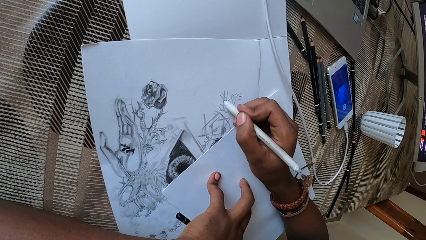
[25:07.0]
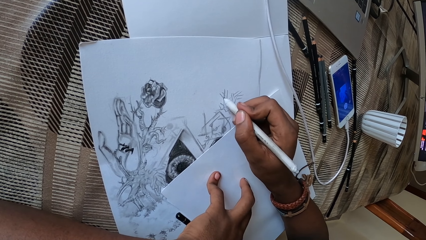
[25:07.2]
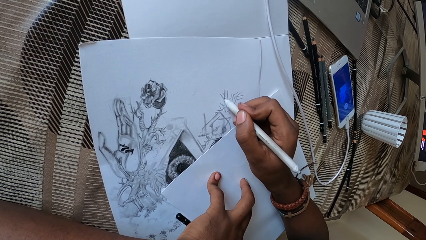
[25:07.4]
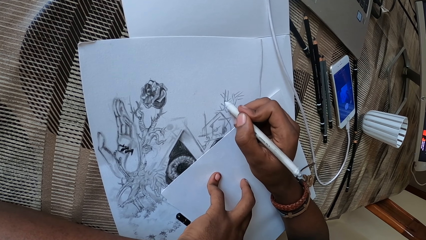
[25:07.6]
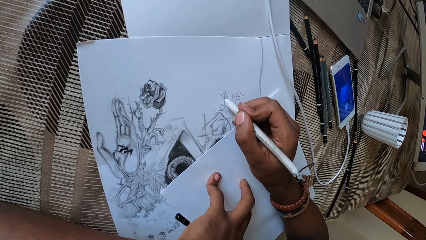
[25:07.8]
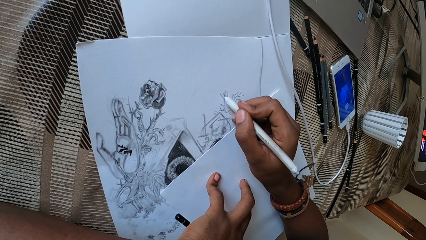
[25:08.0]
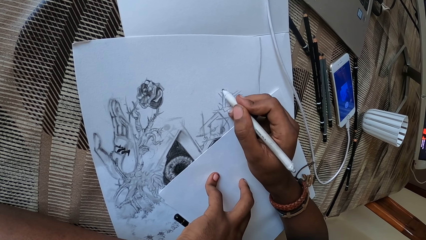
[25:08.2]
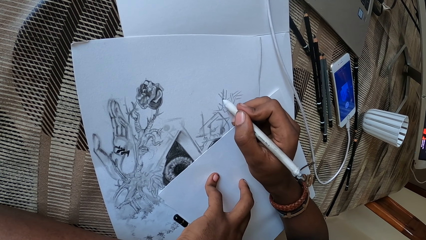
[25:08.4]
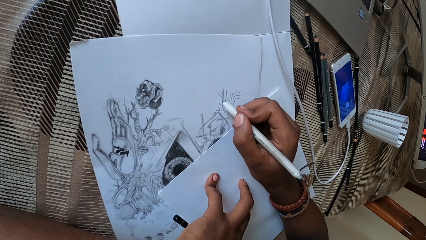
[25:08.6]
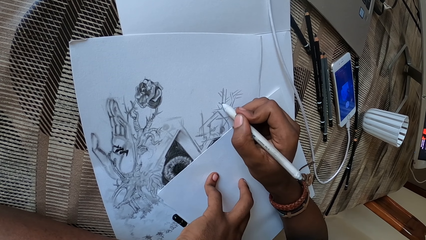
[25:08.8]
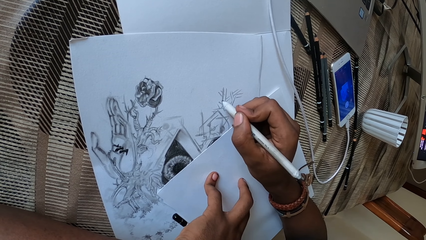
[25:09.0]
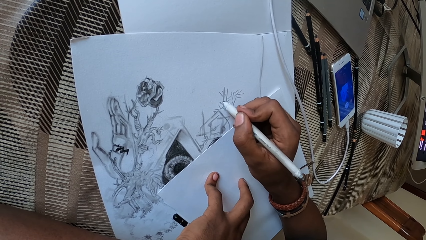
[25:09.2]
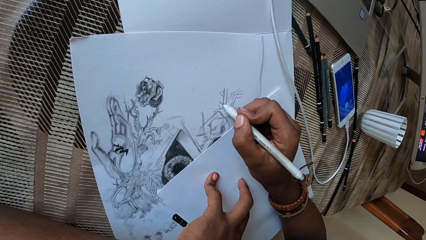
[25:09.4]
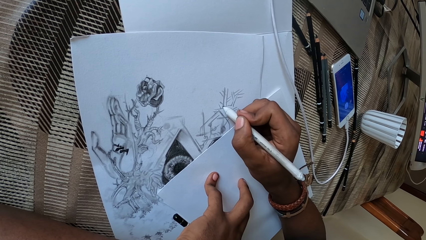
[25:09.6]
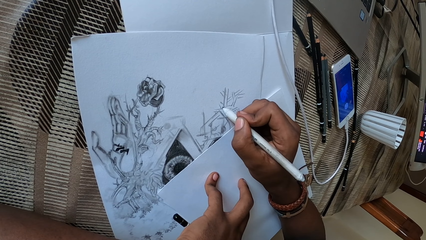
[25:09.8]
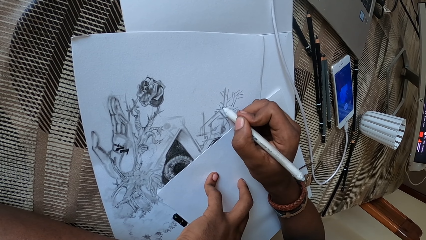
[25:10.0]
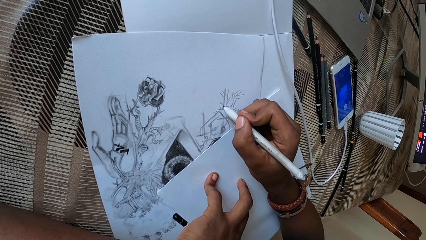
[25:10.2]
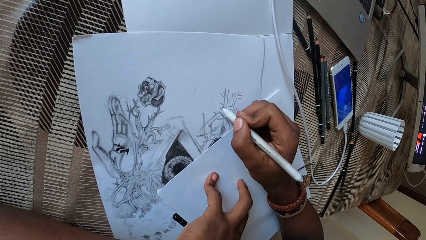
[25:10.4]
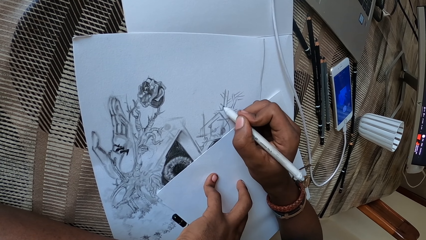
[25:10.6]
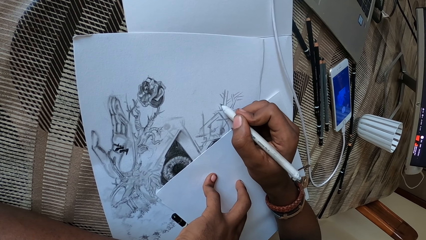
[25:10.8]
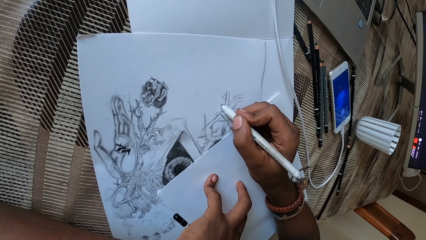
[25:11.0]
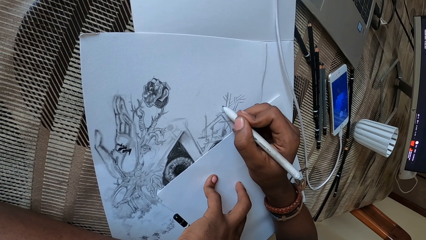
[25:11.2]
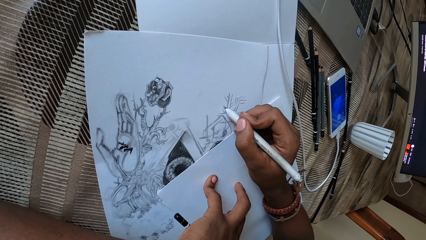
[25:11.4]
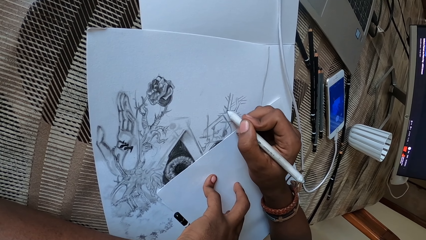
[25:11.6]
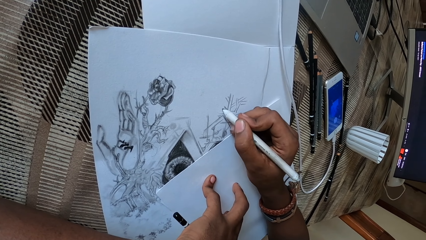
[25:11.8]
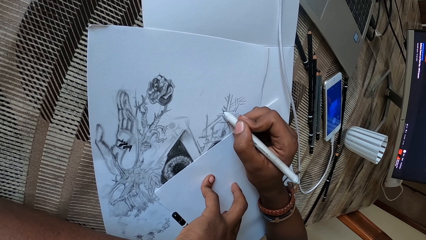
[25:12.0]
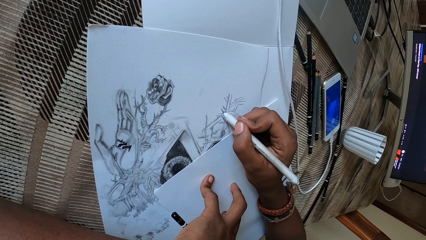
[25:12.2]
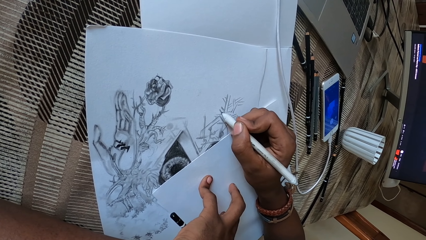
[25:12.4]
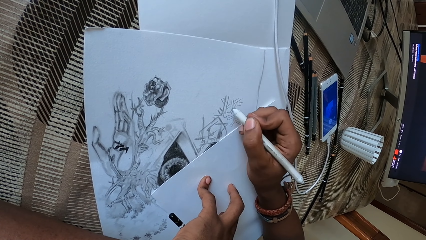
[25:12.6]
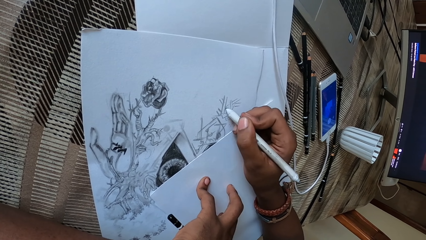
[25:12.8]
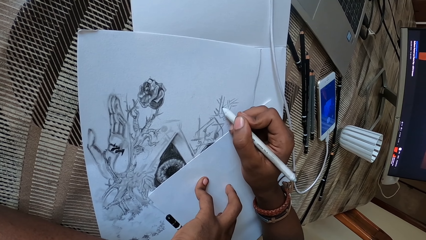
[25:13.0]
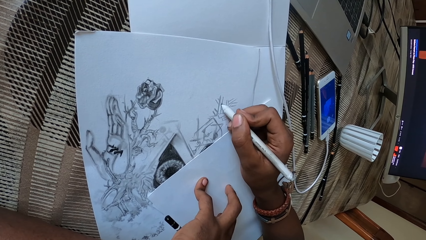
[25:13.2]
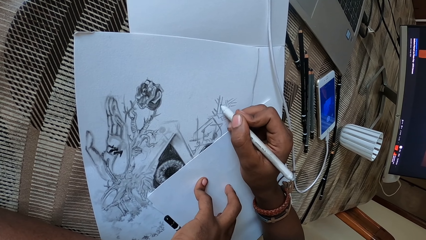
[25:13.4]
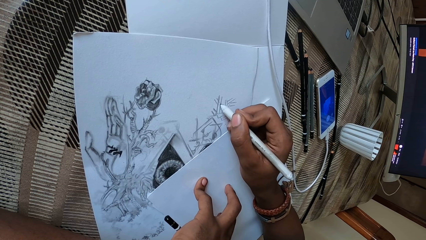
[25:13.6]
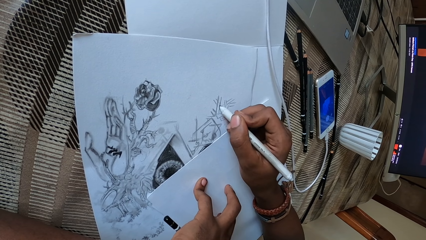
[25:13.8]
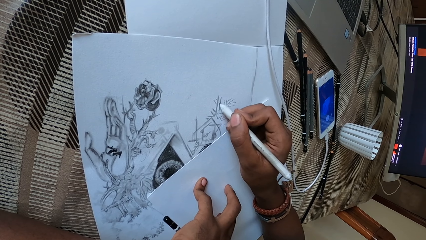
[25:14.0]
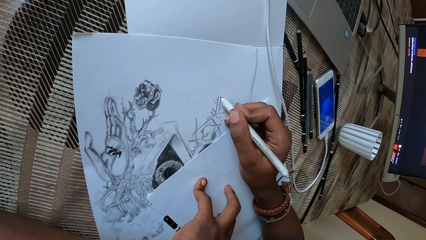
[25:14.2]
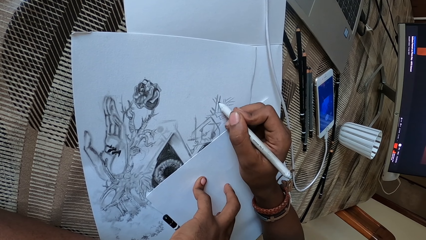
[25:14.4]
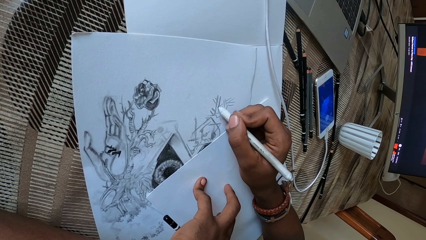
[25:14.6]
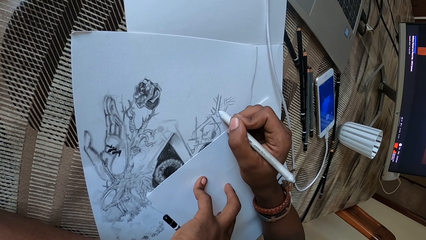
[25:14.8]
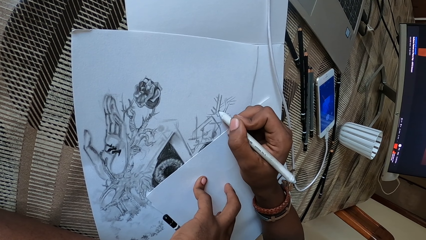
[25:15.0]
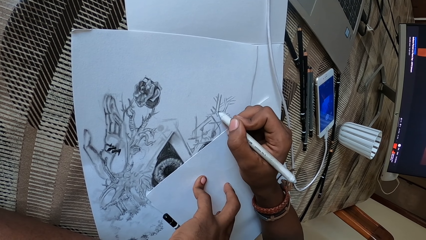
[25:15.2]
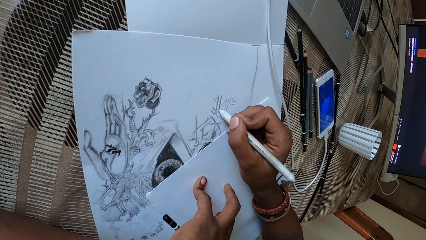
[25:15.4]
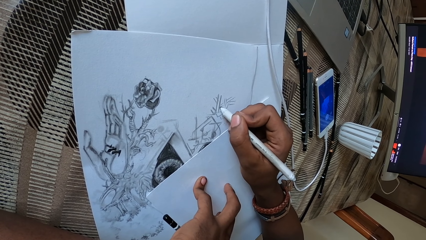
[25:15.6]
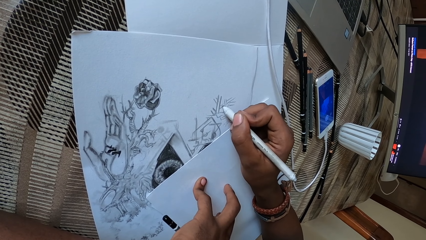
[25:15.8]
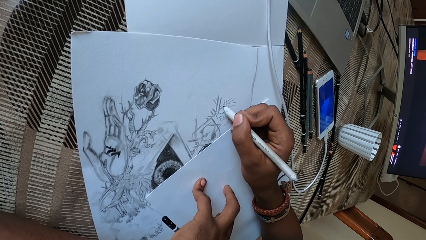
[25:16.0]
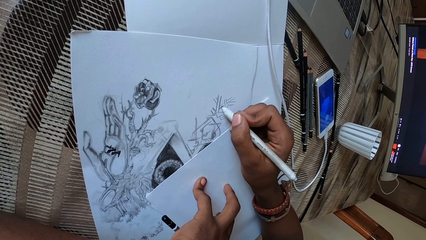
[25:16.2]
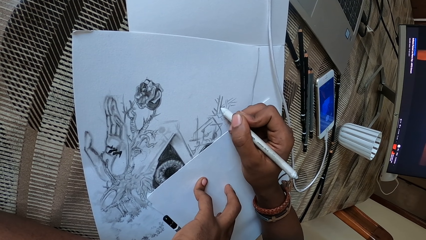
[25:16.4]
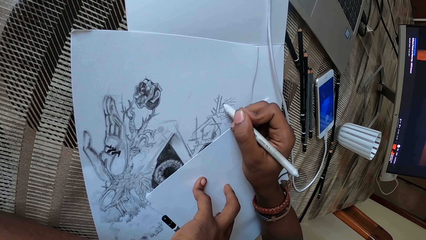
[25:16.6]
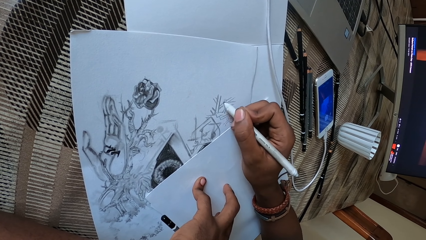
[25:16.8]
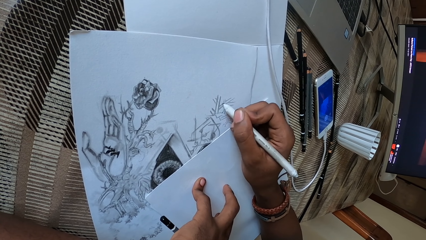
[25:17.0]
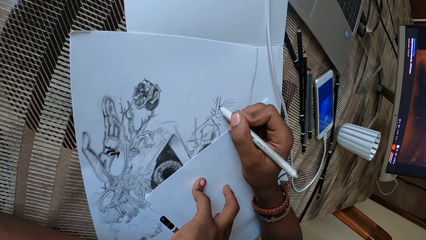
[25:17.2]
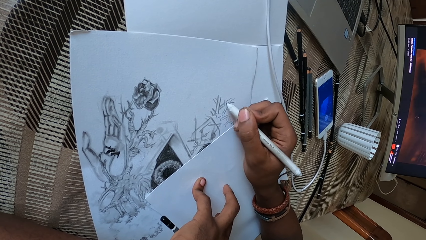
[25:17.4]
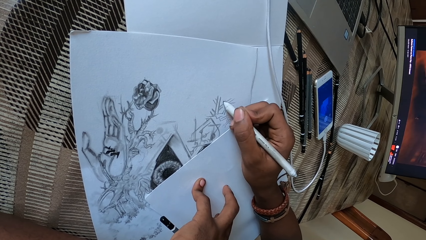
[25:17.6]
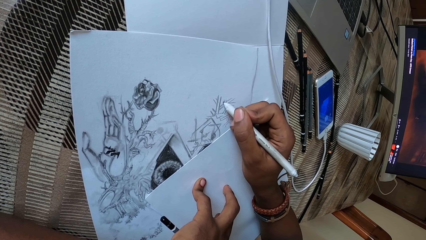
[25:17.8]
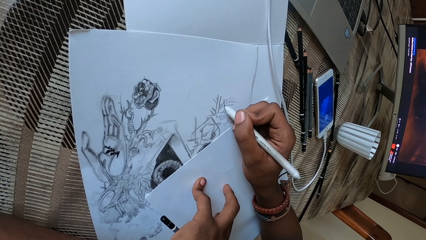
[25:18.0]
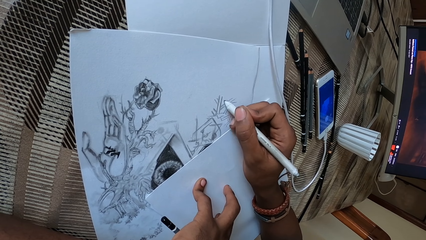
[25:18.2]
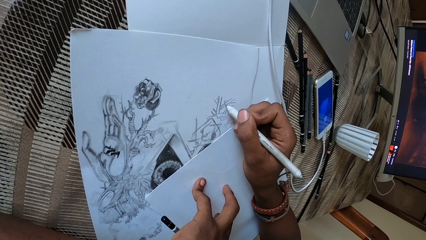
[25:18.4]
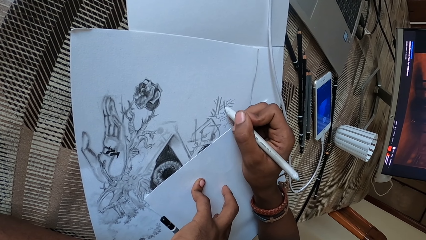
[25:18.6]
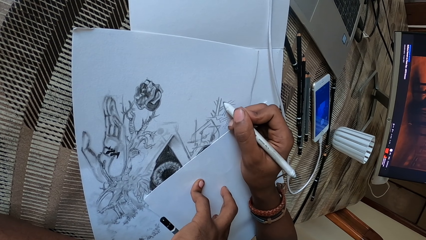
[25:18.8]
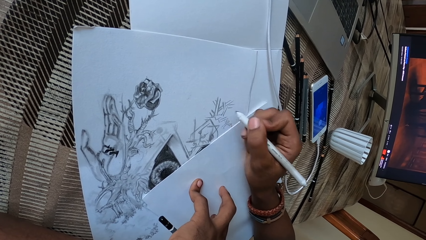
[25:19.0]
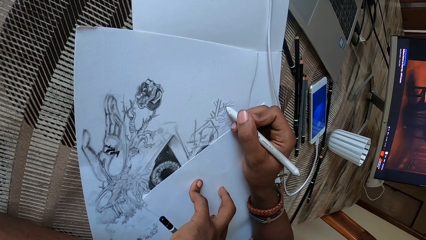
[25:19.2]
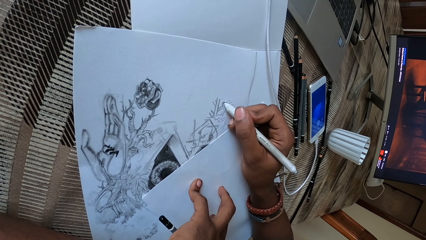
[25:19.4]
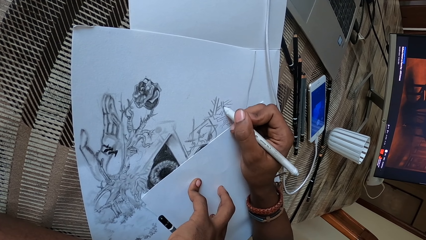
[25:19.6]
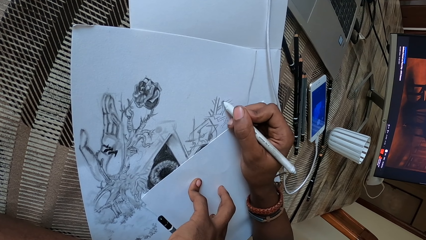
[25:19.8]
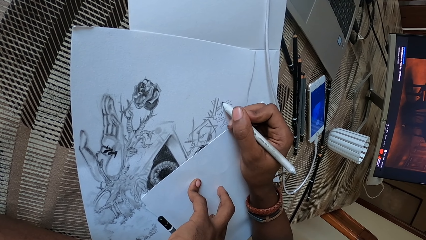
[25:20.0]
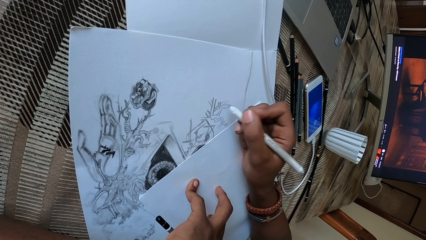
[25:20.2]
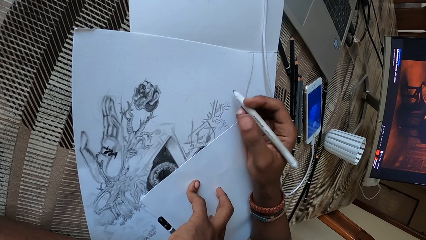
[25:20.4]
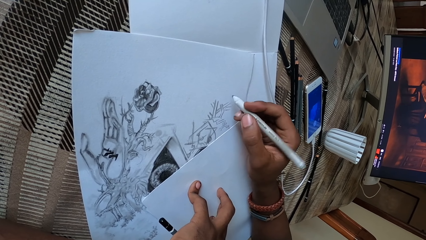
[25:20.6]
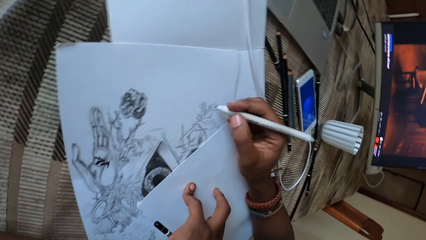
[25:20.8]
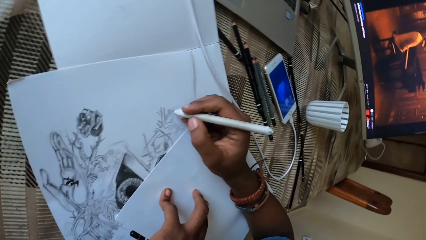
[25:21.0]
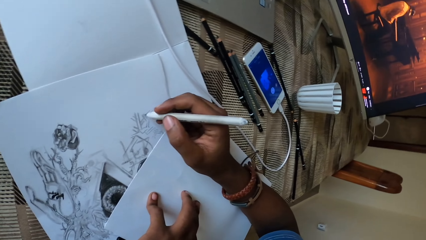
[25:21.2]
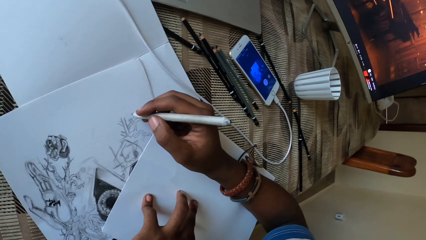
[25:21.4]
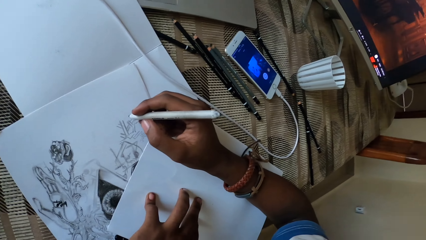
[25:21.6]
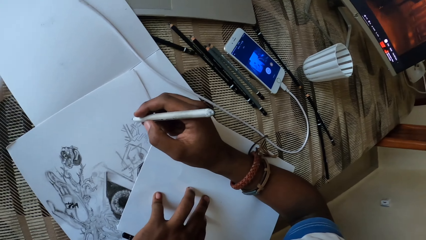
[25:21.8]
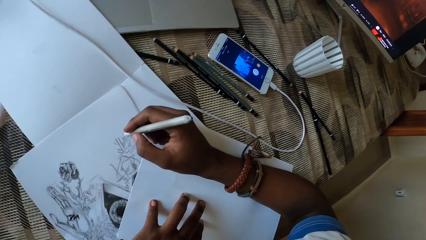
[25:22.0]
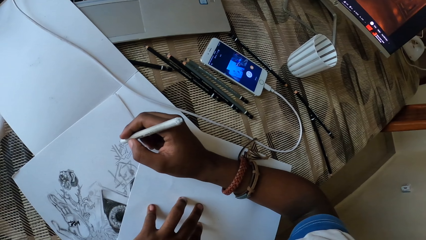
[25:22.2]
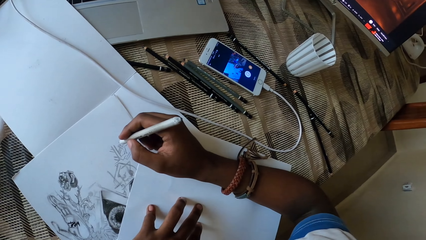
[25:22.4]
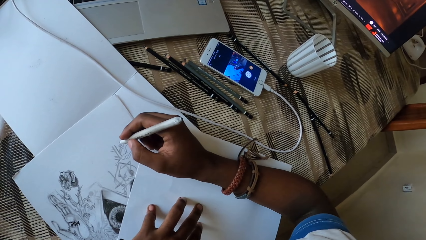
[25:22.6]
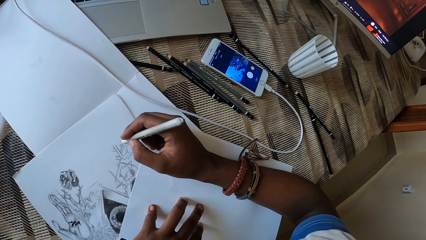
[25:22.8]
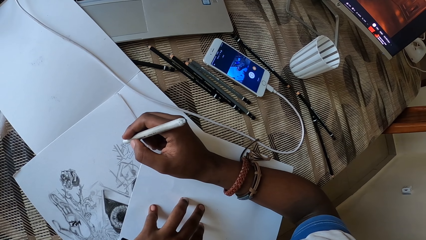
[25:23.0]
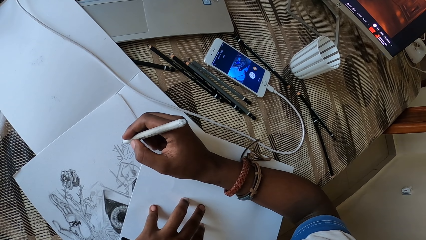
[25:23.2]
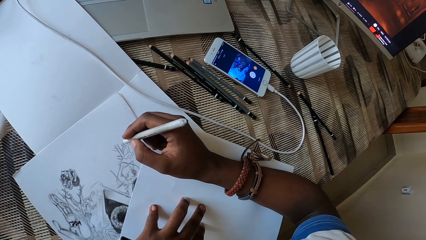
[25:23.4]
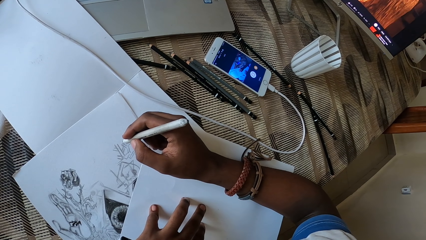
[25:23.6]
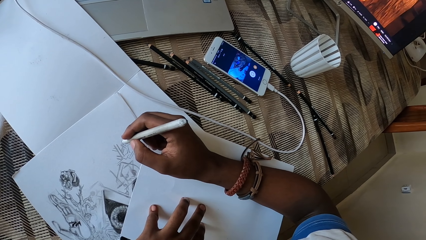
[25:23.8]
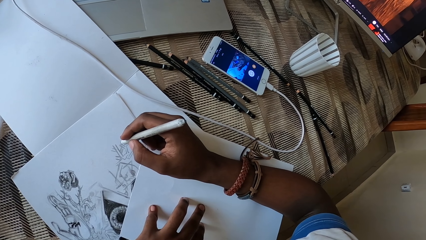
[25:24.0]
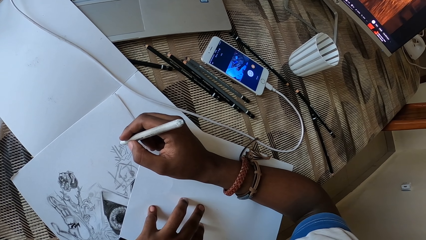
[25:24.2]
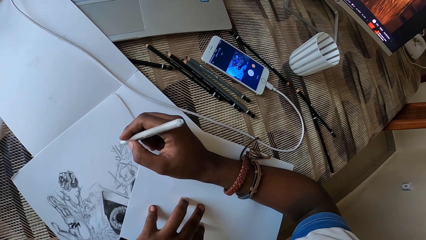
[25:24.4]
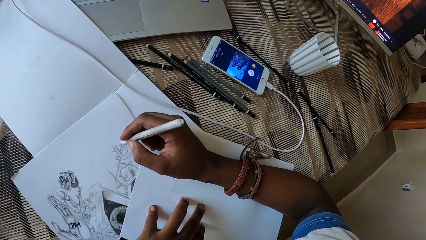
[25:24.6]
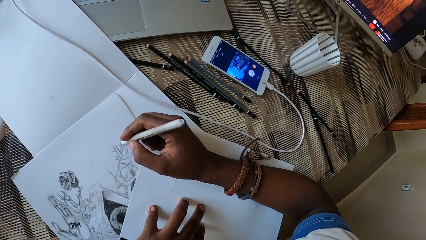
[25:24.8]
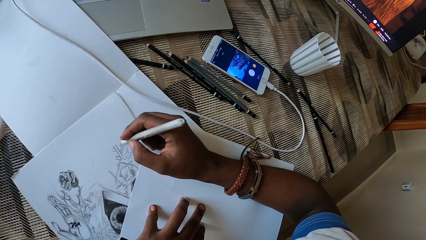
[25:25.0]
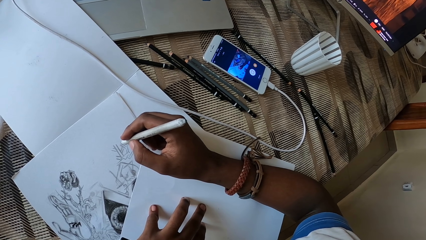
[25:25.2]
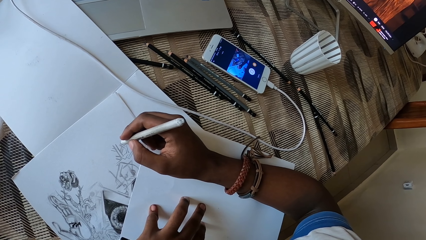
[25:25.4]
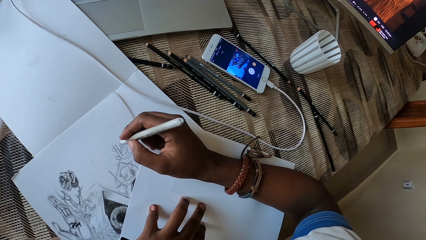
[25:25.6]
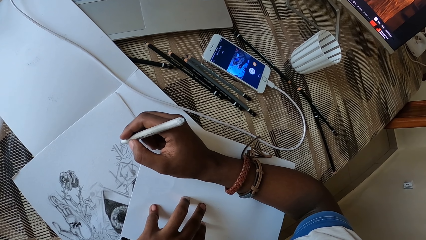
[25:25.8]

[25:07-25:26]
The camera wearer draws on a paper with a pencil on the right hand. They look at a screen of a mobile phone.
